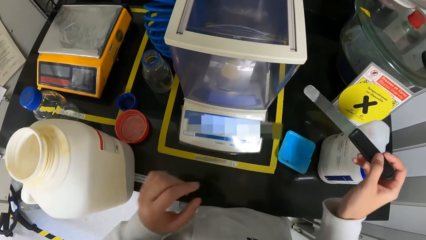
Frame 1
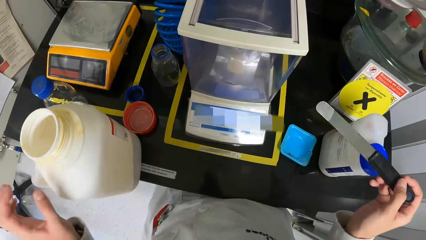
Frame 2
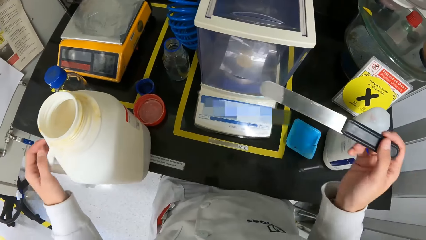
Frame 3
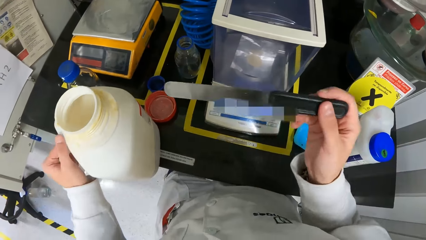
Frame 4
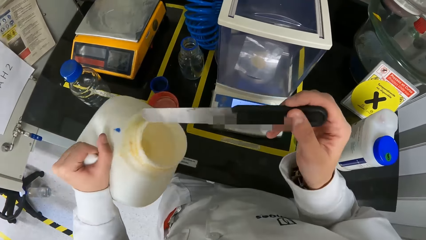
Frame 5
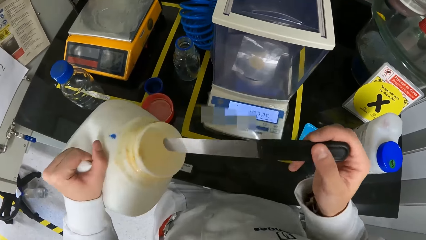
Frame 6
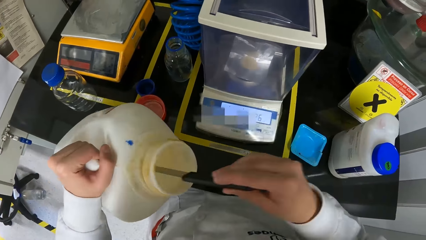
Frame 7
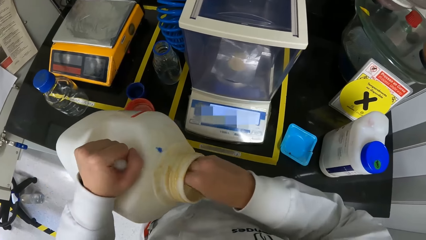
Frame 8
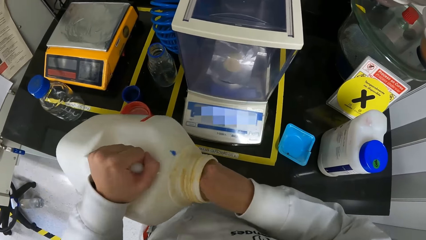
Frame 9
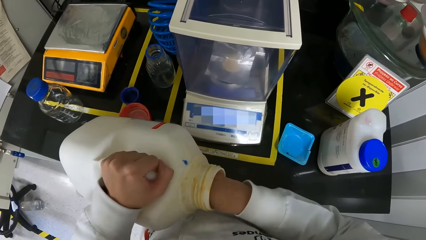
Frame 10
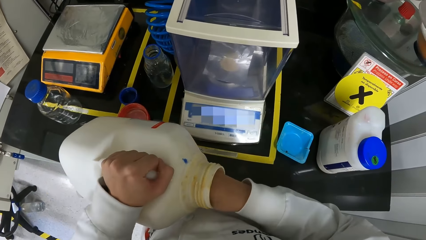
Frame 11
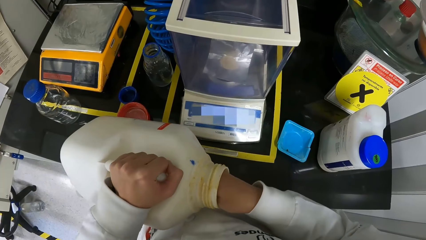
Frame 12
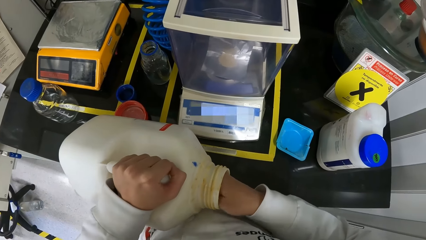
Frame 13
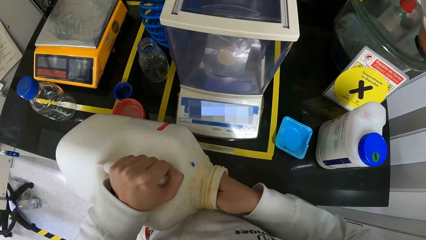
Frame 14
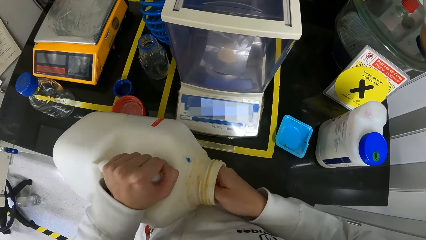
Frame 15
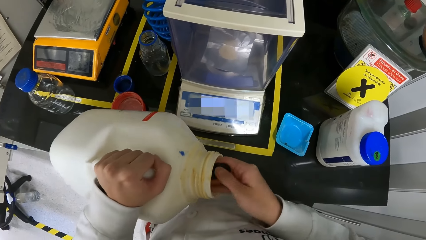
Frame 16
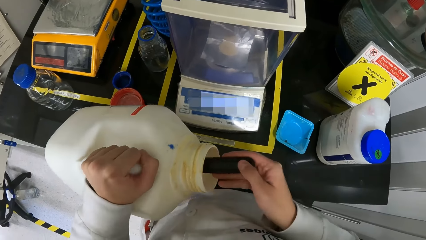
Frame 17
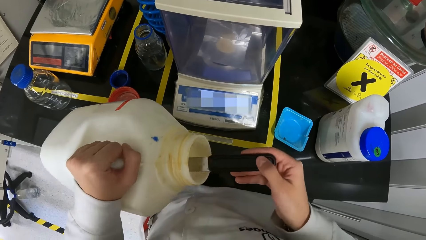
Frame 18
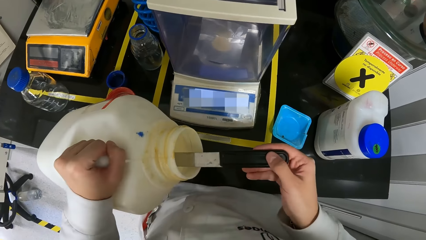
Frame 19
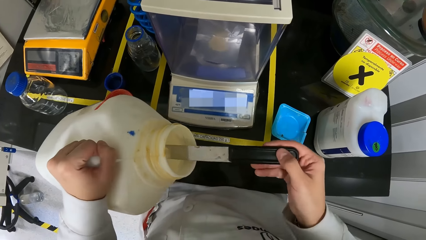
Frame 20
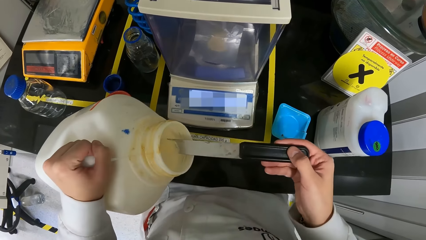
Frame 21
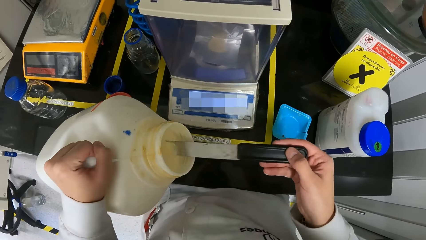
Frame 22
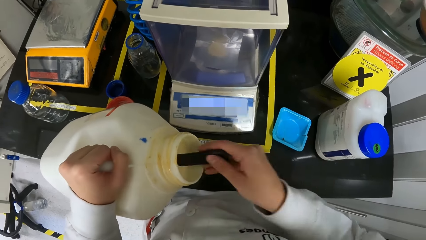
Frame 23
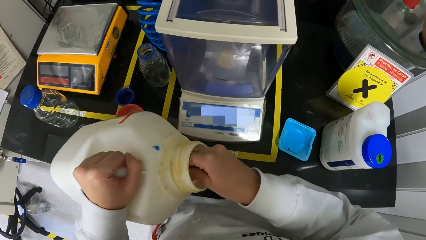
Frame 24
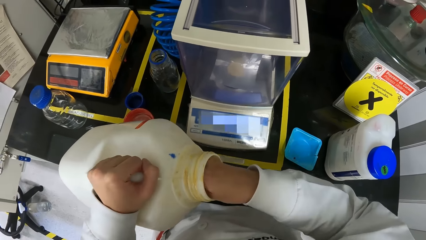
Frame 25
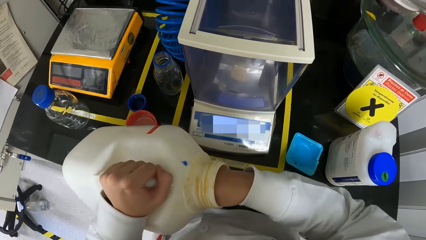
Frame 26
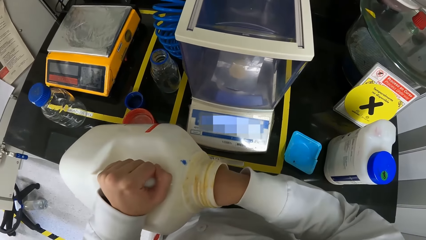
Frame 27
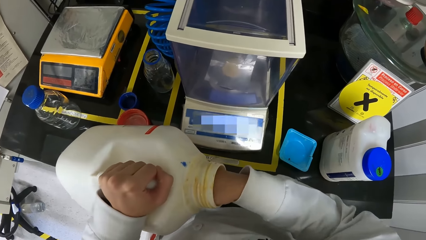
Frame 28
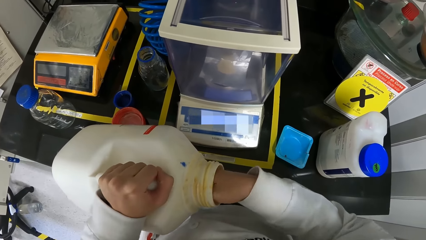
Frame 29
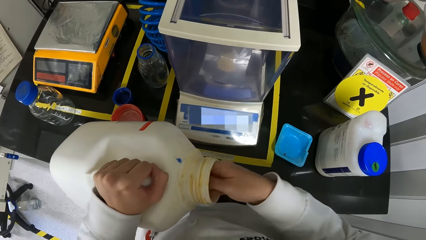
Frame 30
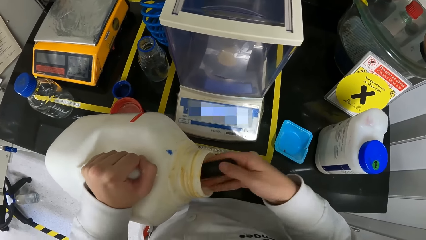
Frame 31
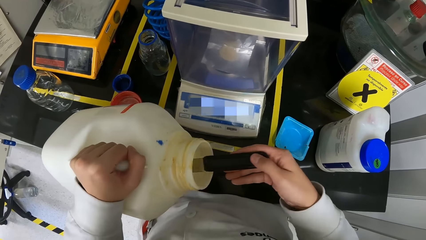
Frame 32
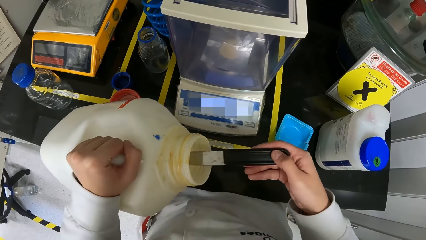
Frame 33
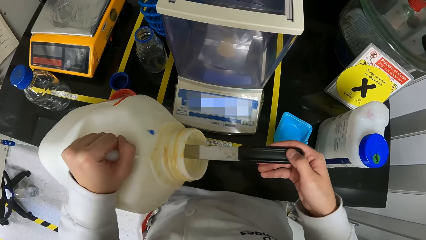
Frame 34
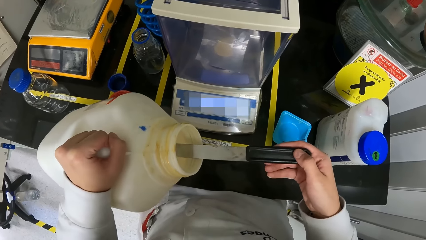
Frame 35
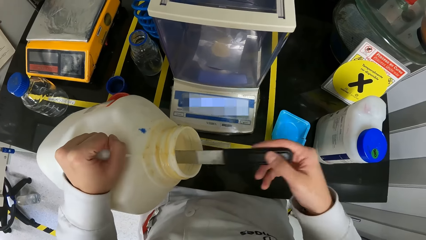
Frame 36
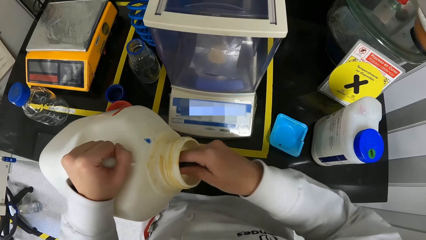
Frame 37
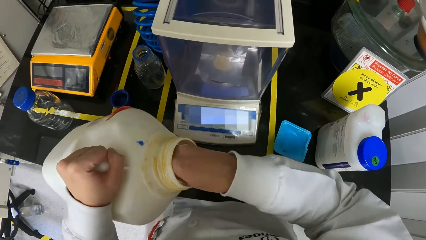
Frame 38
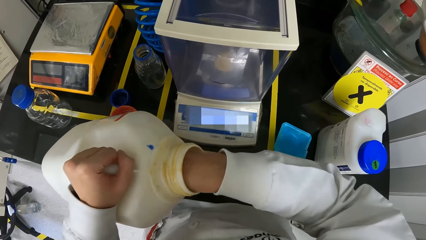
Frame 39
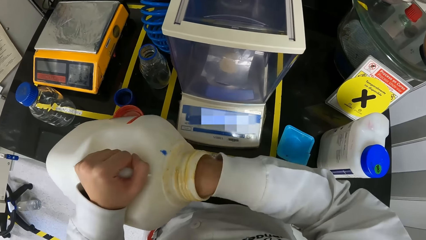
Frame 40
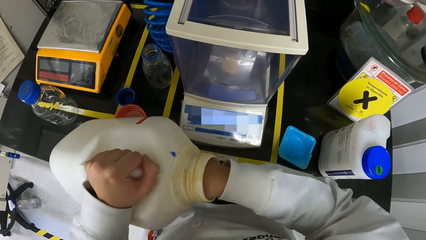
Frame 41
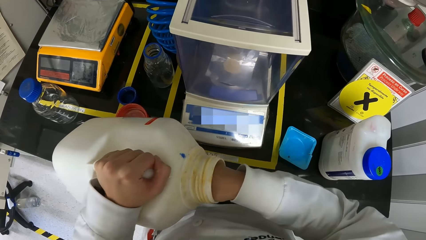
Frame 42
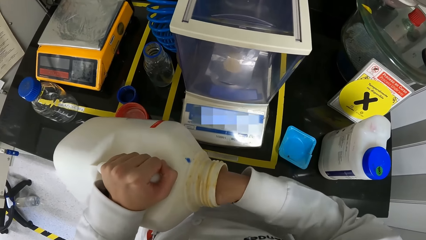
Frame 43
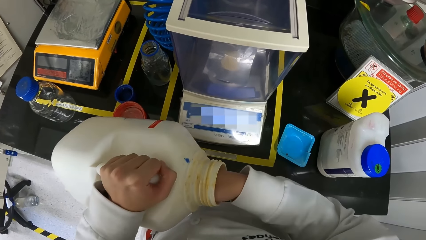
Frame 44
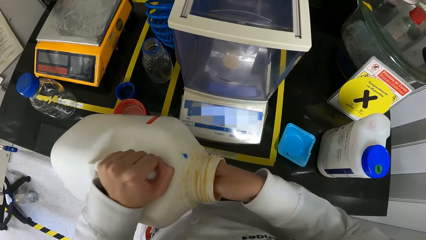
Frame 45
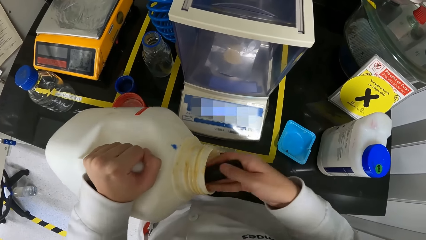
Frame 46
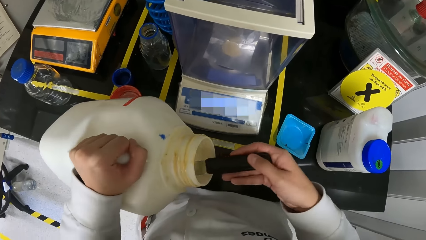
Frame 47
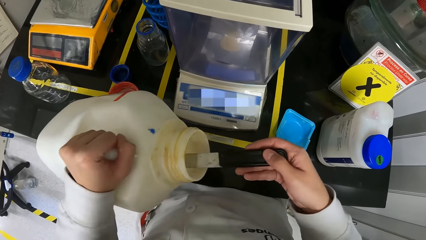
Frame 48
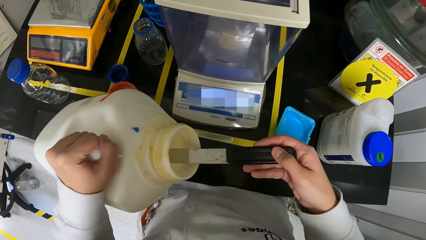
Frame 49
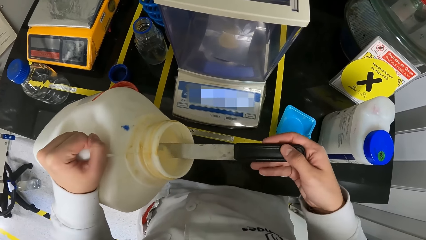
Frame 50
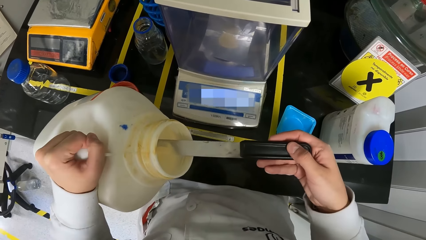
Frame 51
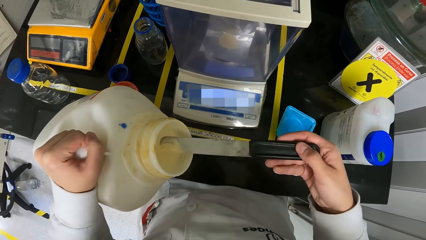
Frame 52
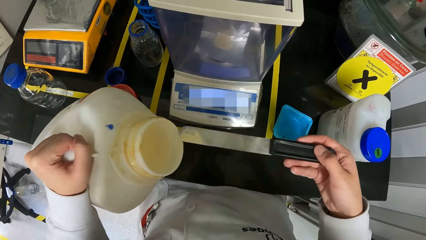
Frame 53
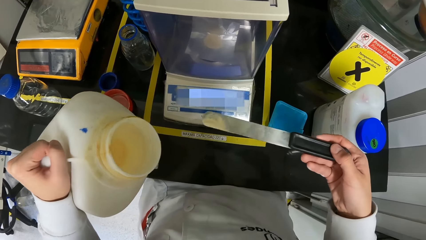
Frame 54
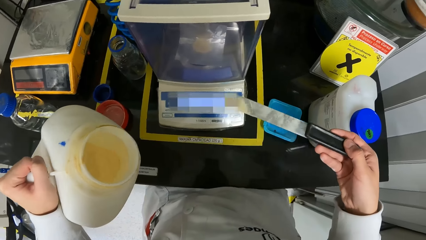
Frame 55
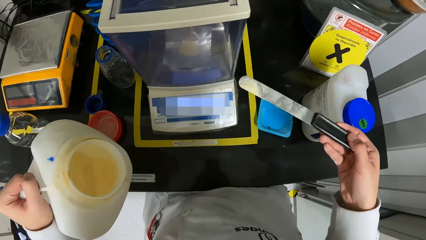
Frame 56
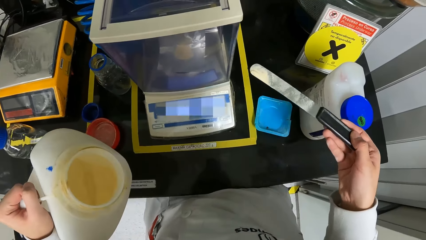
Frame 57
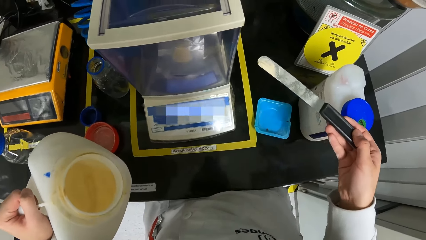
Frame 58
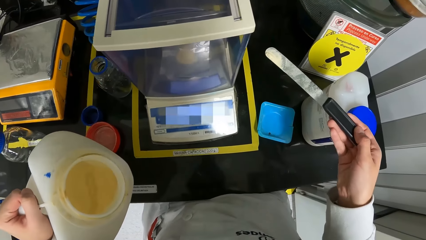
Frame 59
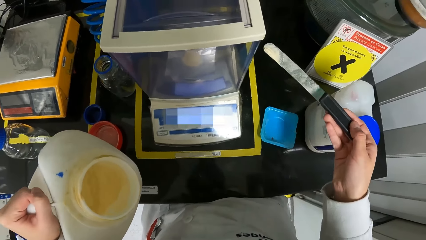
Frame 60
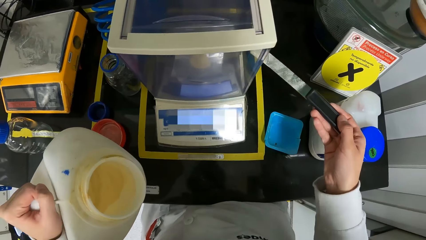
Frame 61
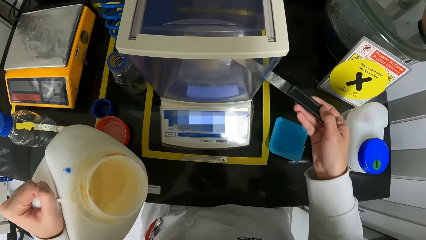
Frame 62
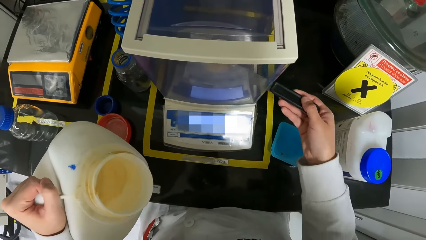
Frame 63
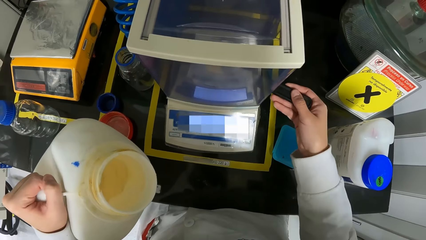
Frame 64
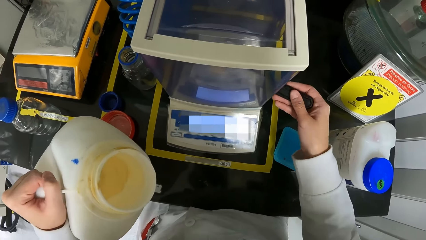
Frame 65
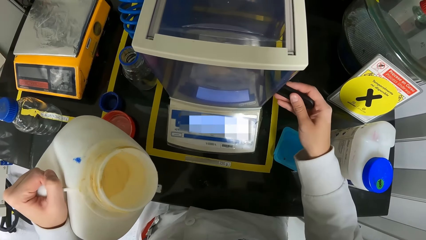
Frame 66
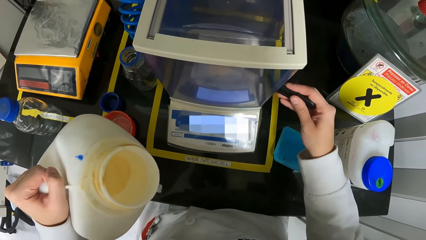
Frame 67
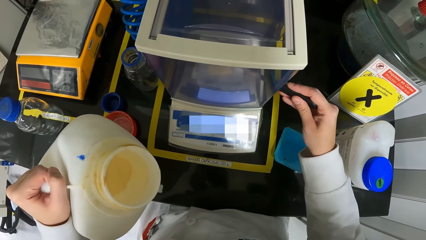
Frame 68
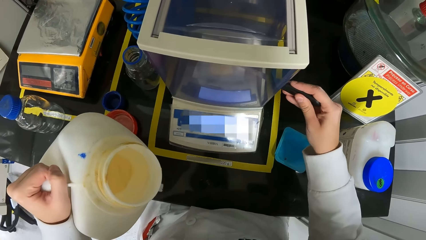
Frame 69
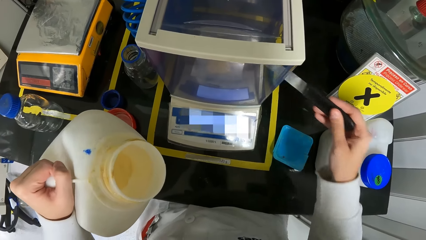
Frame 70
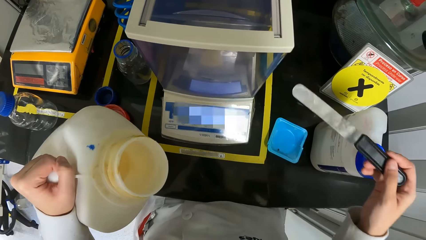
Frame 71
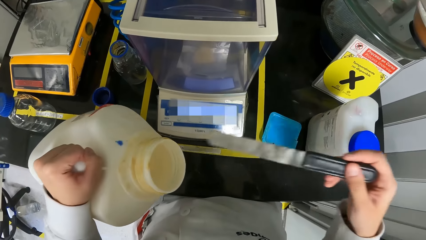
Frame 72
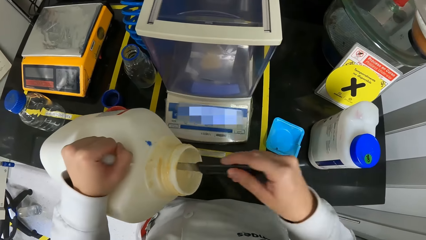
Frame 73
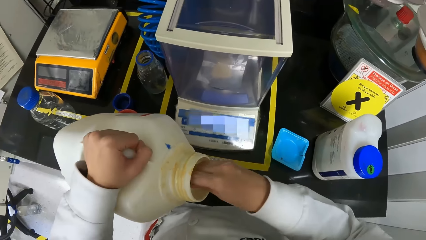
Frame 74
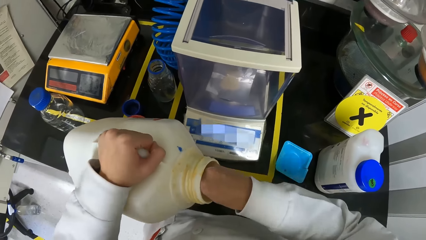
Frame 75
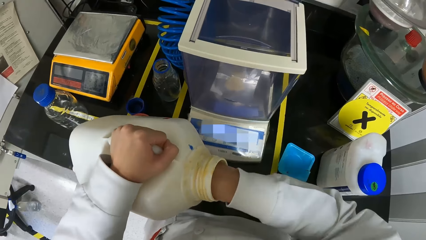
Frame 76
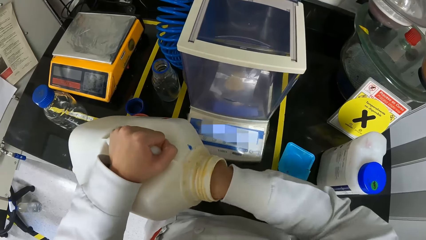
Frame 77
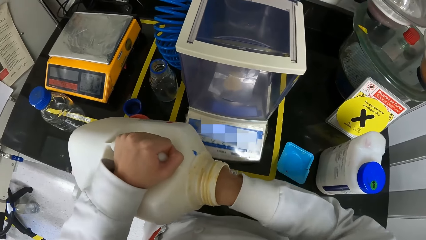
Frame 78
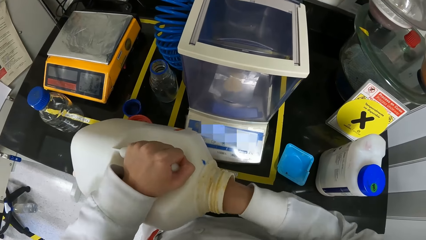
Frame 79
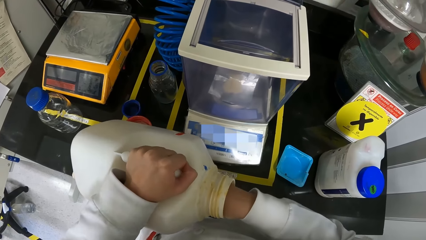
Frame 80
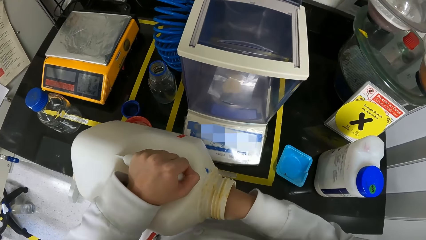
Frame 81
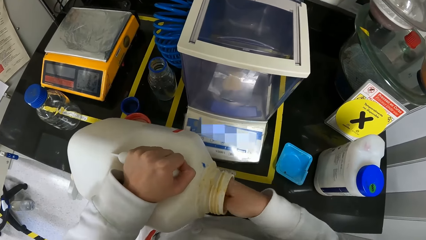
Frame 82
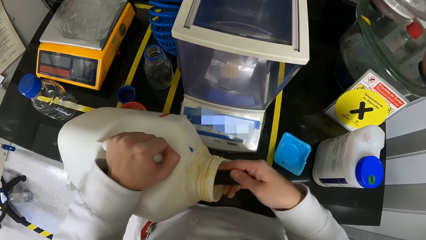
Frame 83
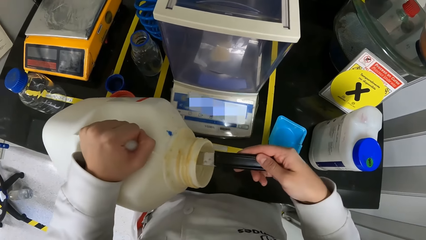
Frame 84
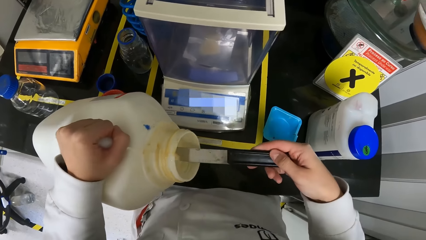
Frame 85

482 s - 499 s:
The camera wearer picks up the keg or bottle from the lab table with her left hand. She dips the plaster knife or spatula in the keg with her right hand. She scoops a solid substance from the bottle with the spatula. She brings out a sample from the keg with the plaster knife in her right hand. She pours the sample on the sample tape with the plaster knife in her right hand. She dips the plaster knife in the keg with her right hand.
